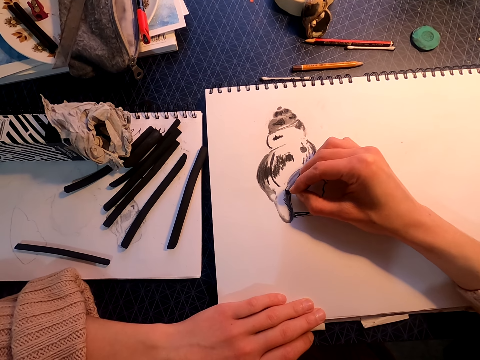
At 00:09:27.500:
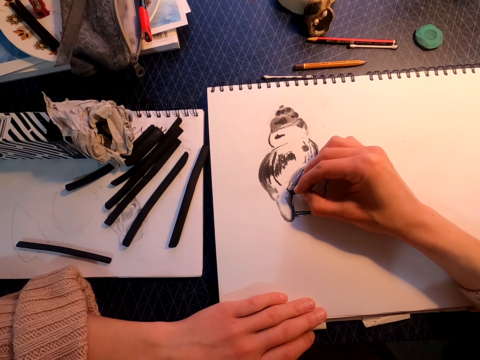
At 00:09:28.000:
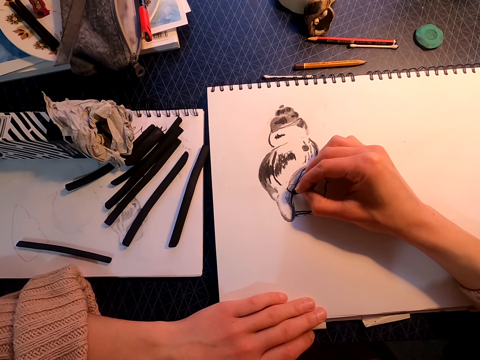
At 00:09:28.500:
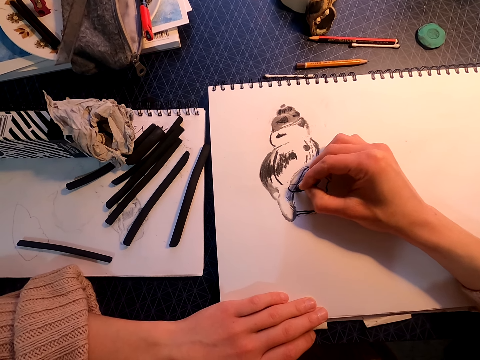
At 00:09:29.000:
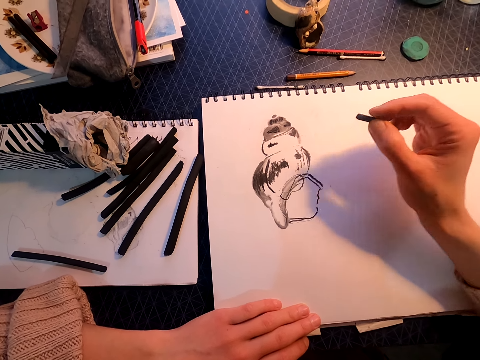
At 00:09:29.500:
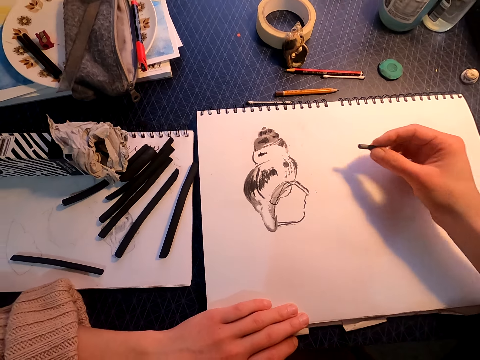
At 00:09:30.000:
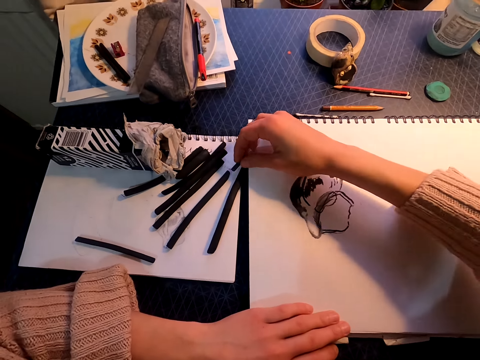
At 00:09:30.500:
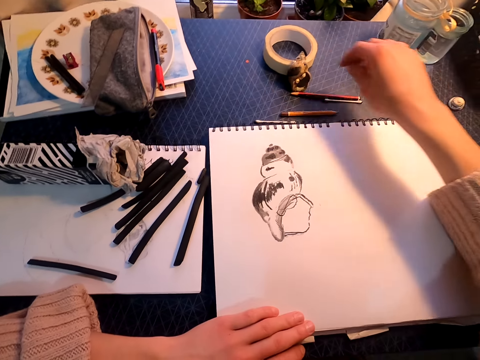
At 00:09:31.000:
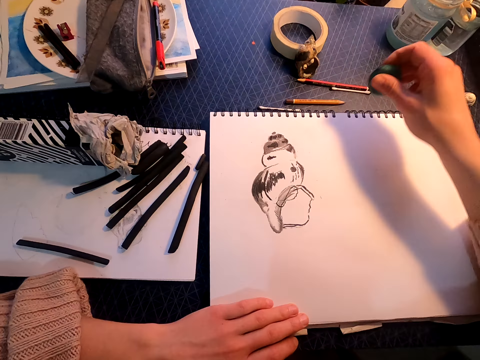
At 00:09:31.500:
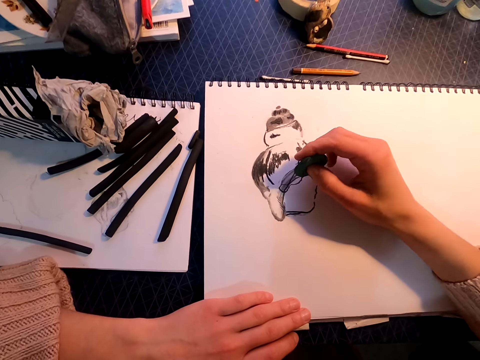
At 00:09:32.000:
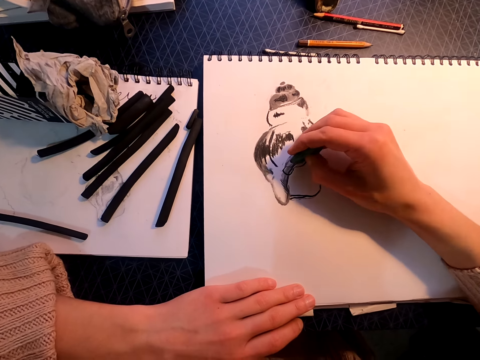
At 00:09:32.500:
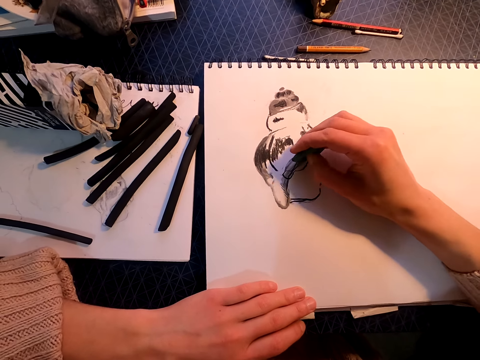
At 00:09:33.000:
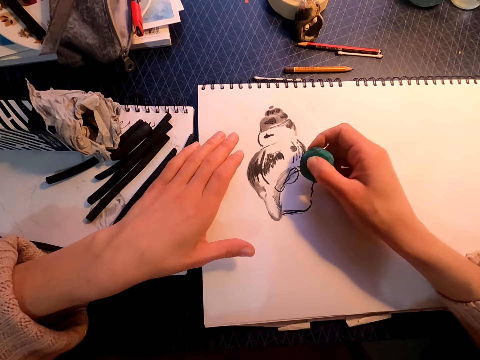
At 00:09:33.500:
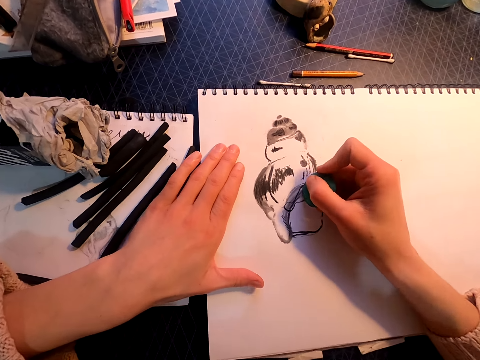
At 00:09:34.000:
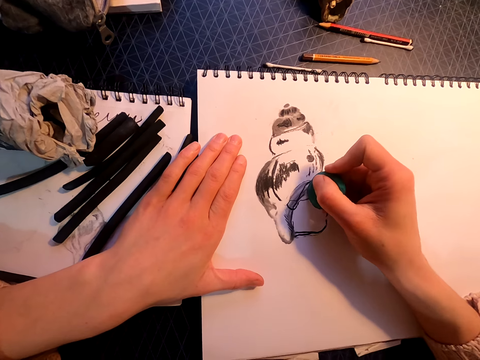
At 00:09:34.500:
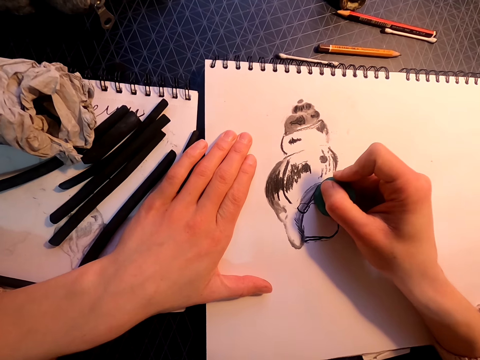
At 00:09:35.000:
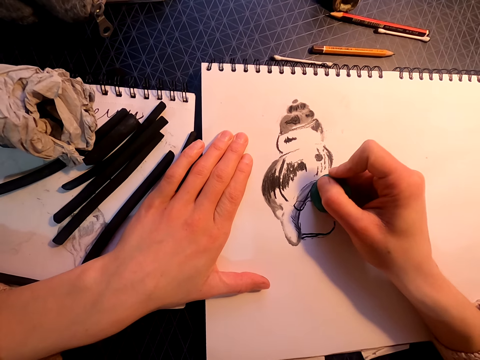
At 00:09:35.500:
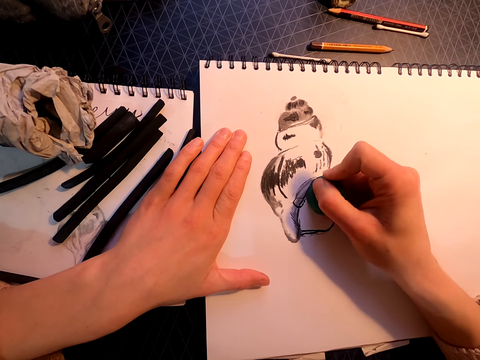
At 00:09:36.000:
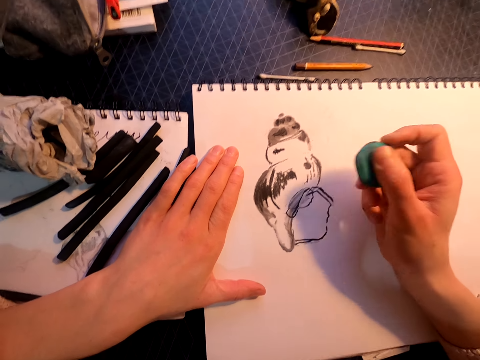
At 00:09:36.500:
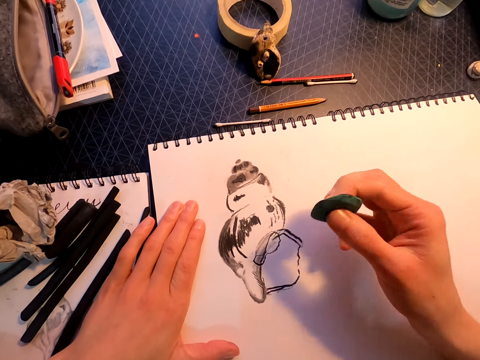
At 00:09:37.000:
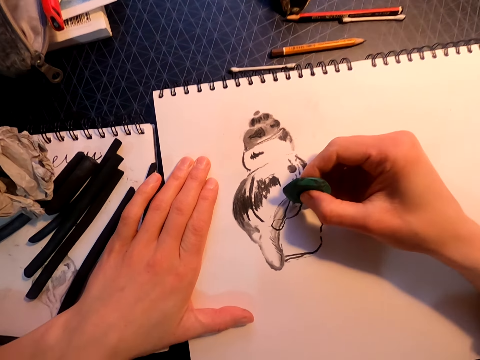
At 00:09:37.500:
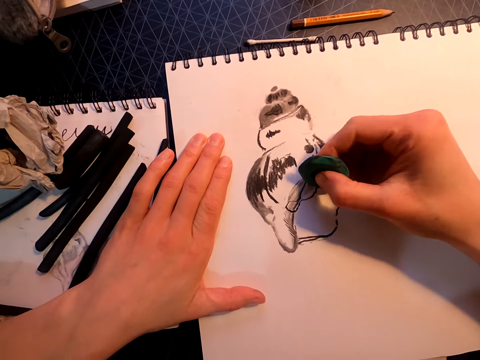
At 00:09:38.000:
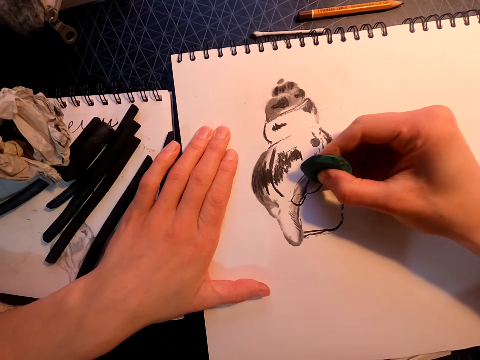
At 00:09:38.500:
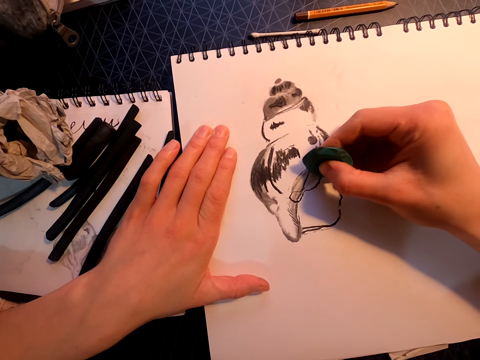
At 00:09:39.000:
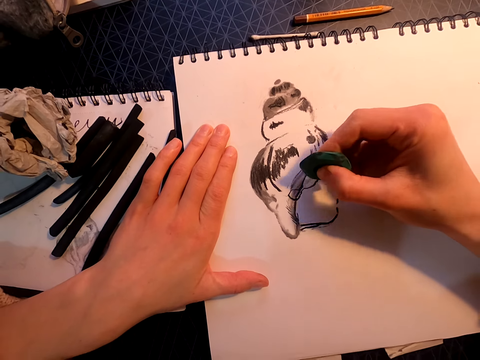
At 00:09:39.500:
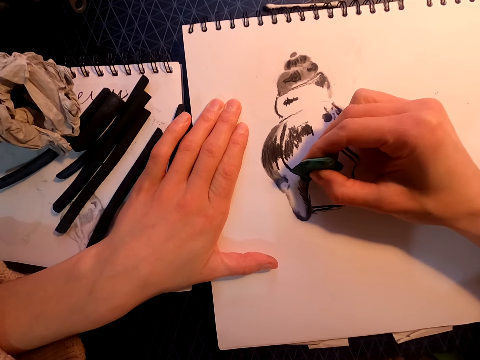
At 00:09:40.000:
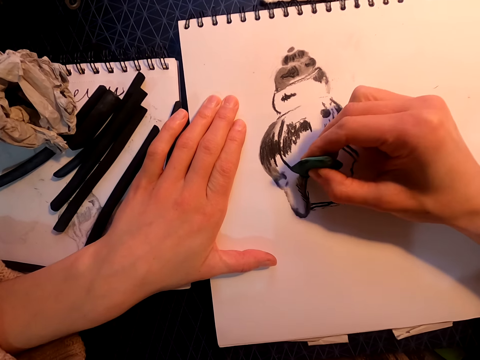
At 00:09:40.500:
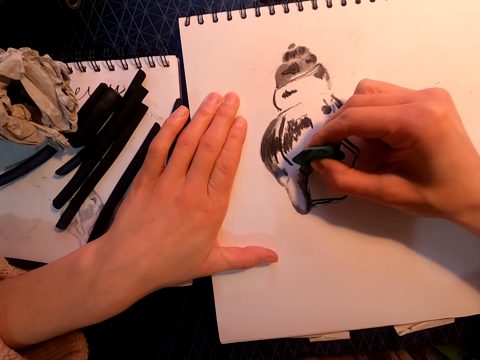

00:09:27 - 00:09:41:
The camera wearer lifts the right hand. They put the vine charcoal on the table, pick up the kneaded eraser, and rub with the kneaded eraser on the book.

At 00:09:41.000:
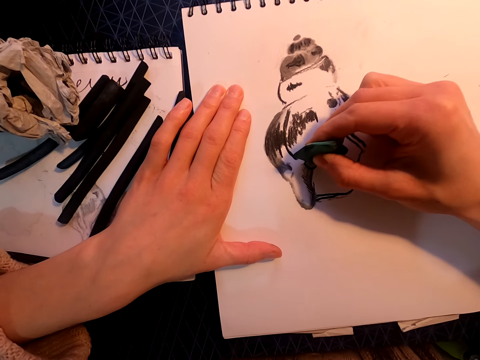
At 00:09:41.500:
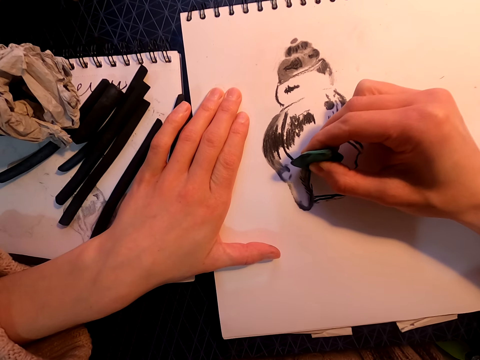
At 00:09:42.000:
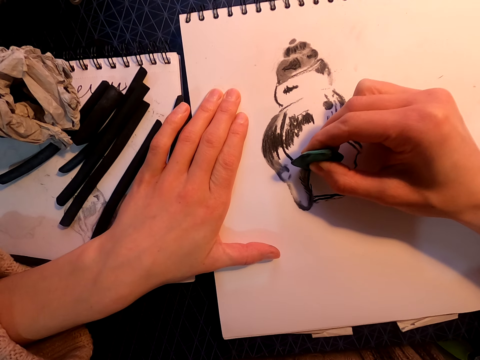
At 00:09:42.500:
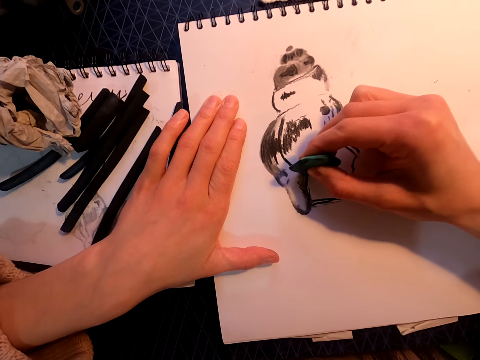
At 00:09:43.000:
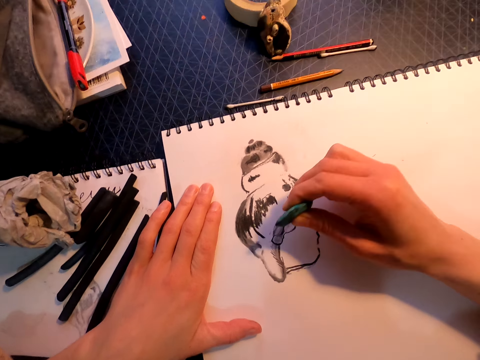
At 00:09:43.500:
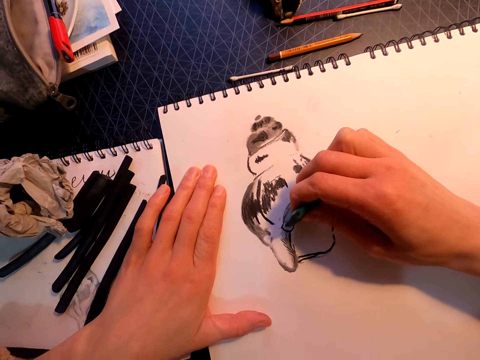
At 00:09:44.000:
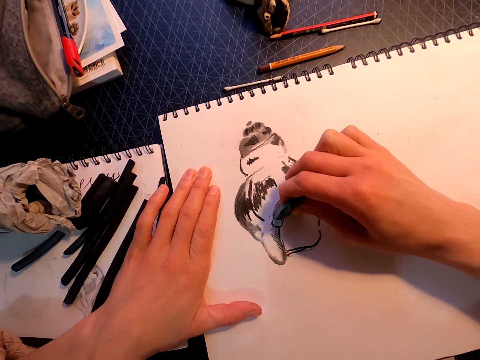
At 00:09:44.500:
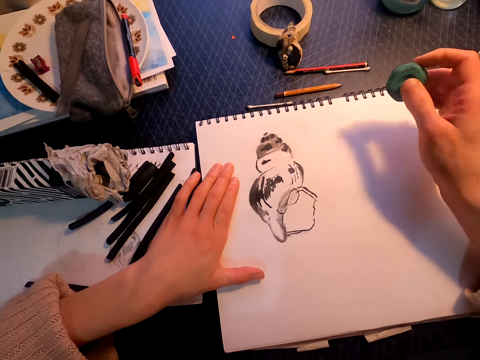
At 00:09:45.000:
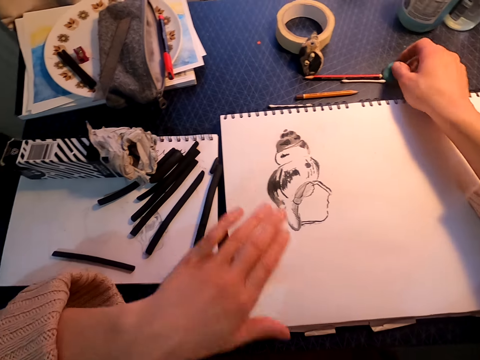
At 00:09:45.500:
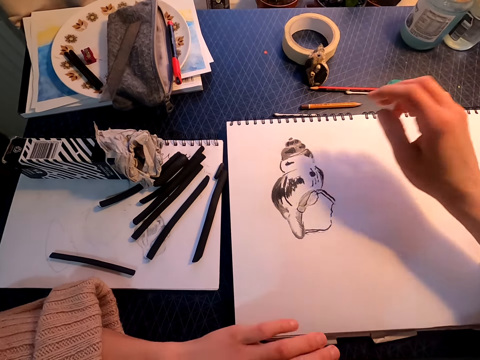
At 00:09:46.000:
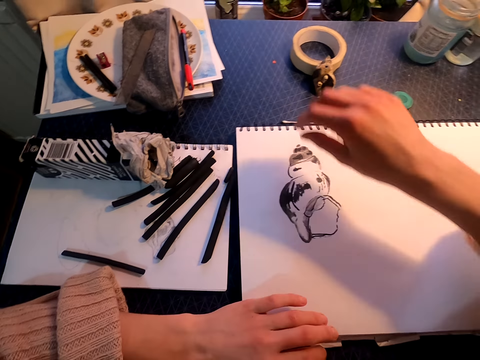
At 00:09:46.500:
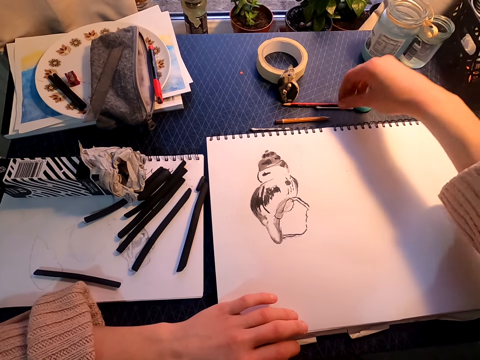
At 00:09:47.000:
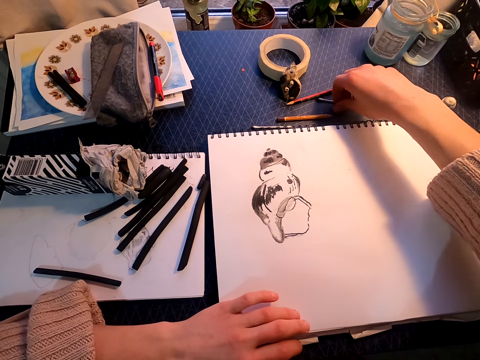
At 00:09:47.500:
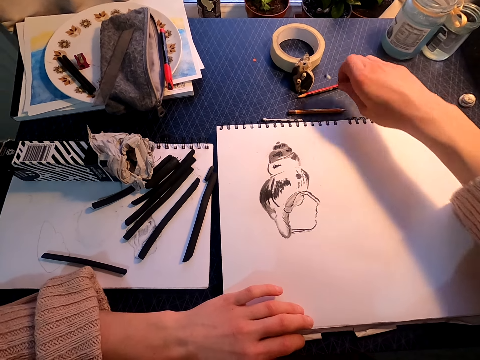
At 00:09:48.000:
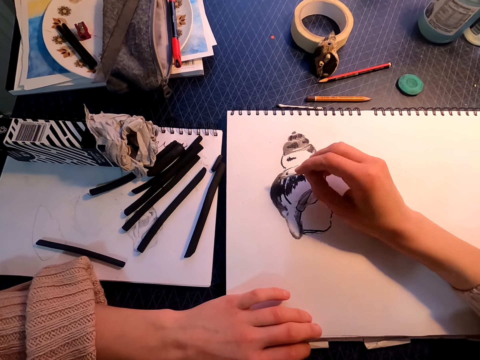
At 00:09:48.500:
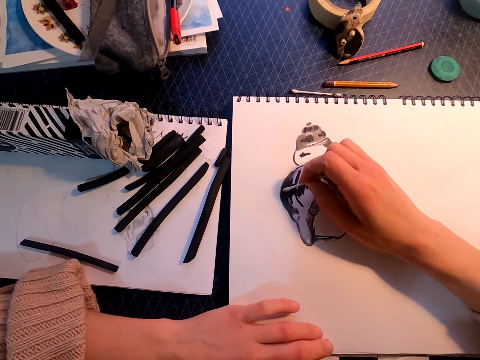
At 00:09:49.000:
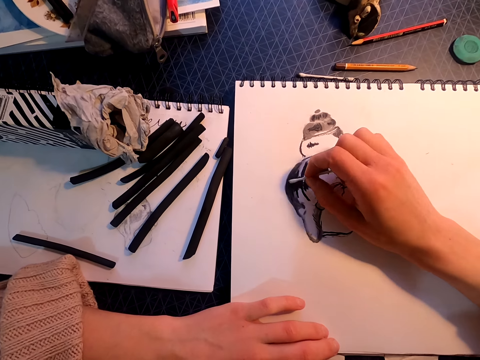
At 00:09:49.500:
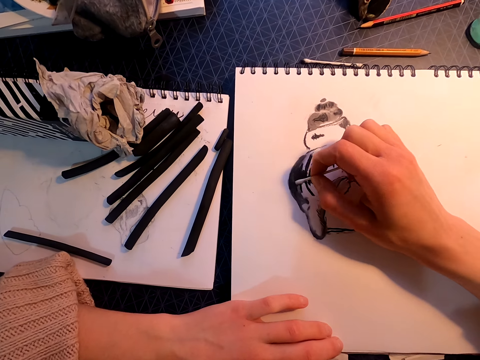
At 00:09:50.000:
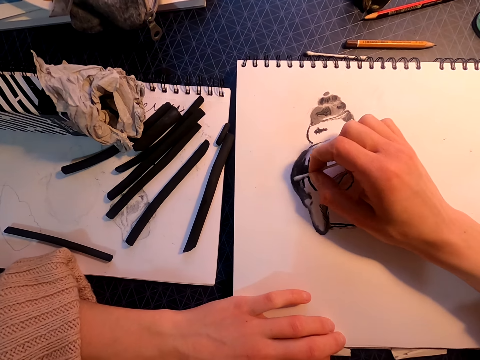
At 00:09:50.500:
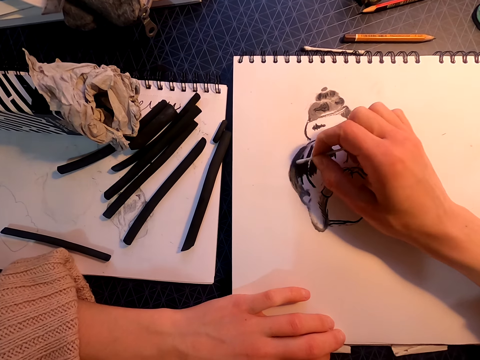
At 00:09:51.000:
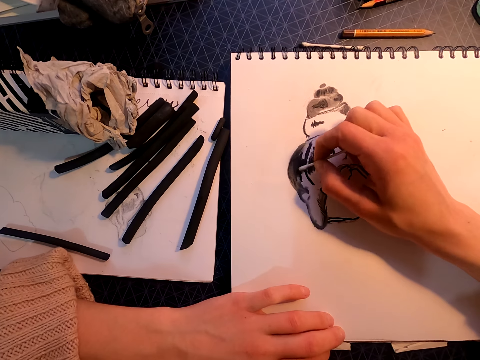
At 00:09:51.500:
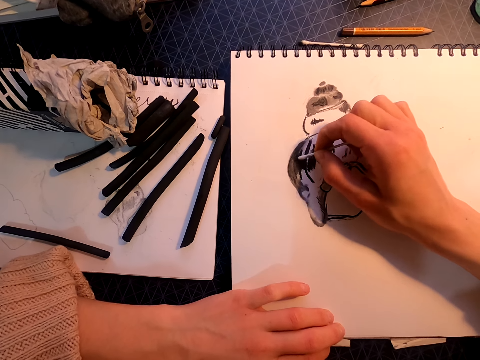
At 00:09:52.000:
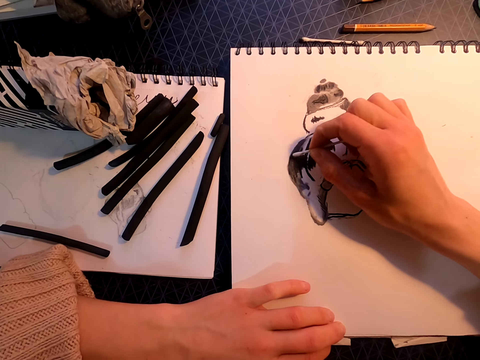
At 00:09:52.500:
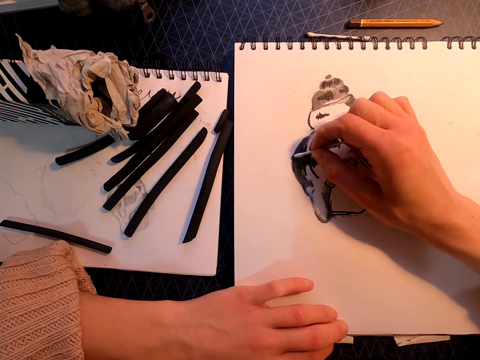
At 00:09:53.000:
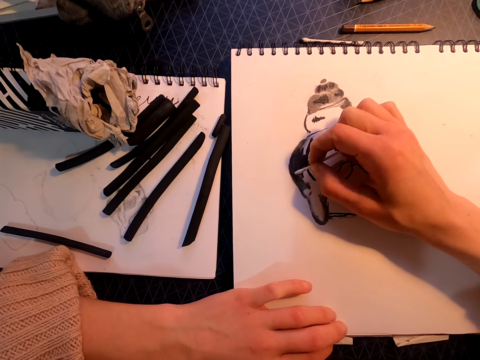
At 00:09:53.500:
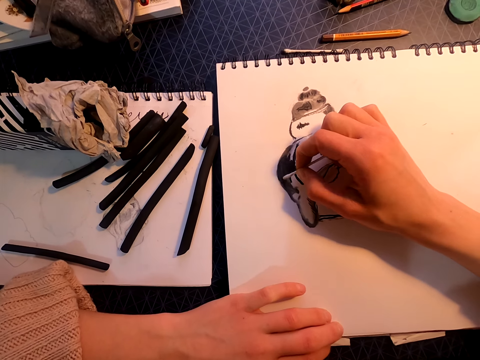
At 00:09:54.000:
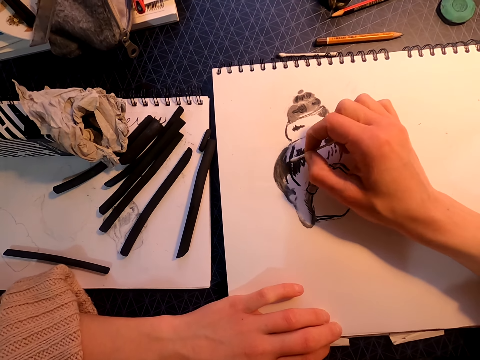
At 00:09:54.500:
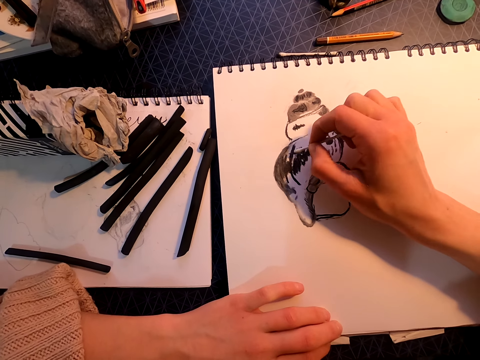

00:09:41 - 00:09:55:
The camera wearer puts the kneaded eraser on the table and picks up the cotton ear bud. They draw on the book. They rub the drawing with the cotton ear bud.
